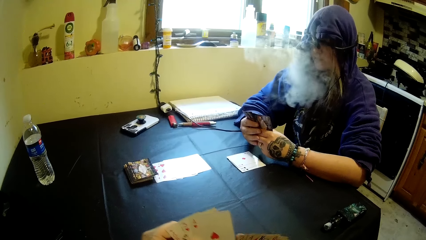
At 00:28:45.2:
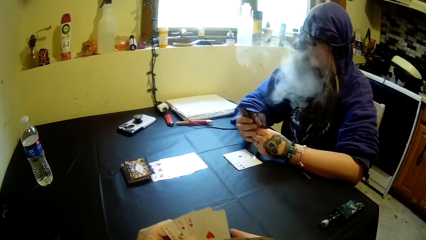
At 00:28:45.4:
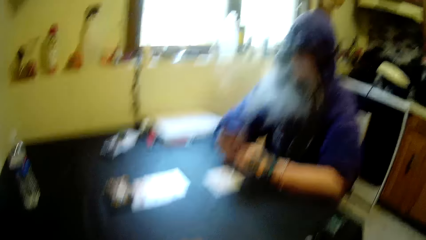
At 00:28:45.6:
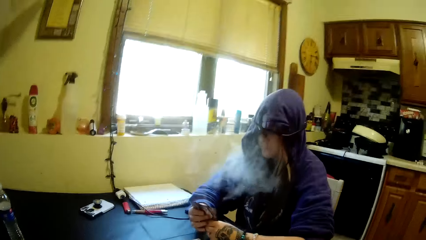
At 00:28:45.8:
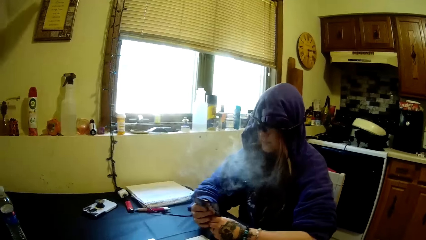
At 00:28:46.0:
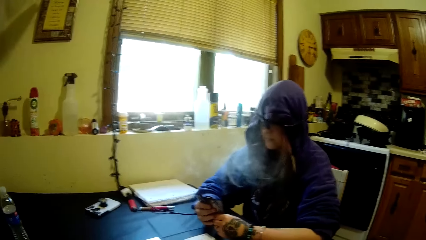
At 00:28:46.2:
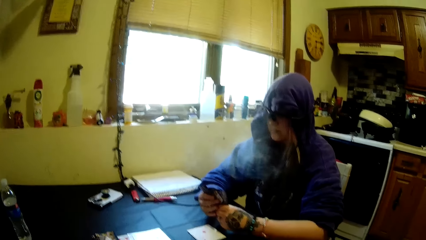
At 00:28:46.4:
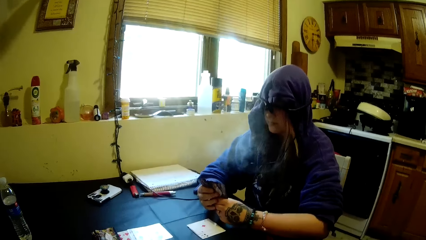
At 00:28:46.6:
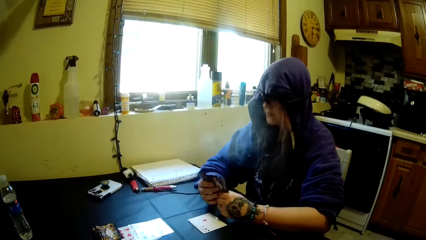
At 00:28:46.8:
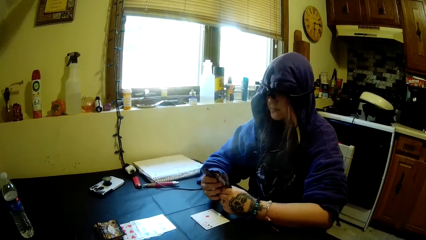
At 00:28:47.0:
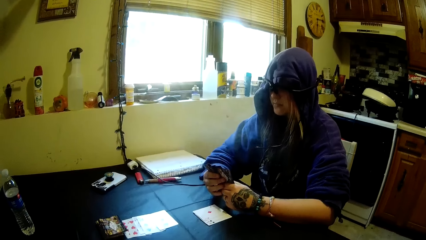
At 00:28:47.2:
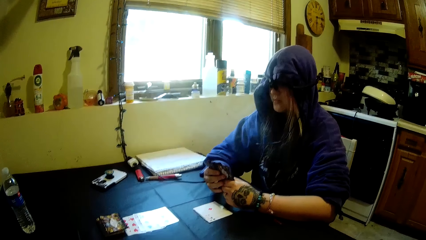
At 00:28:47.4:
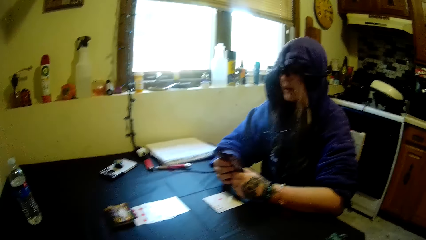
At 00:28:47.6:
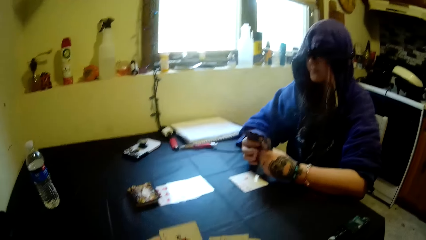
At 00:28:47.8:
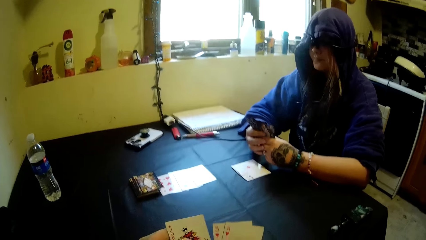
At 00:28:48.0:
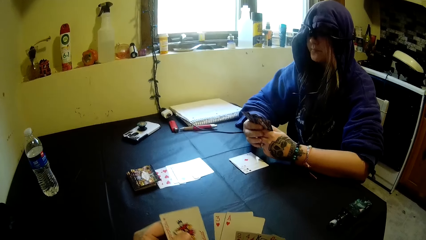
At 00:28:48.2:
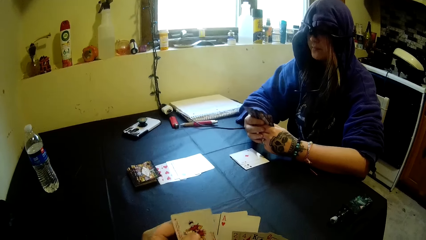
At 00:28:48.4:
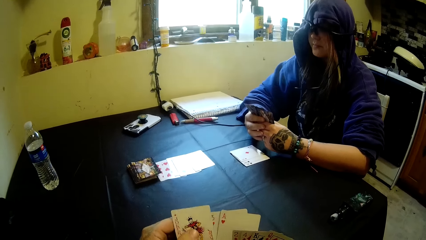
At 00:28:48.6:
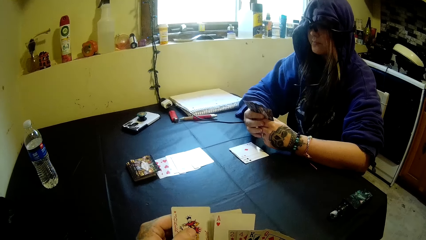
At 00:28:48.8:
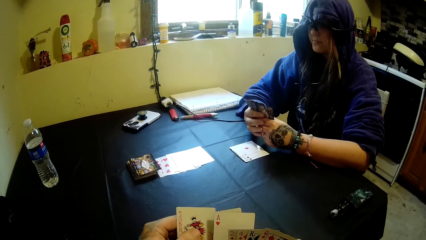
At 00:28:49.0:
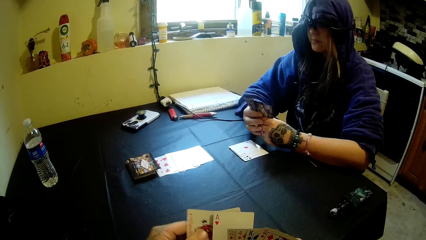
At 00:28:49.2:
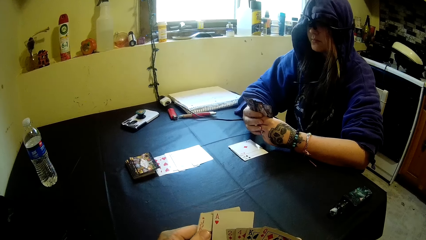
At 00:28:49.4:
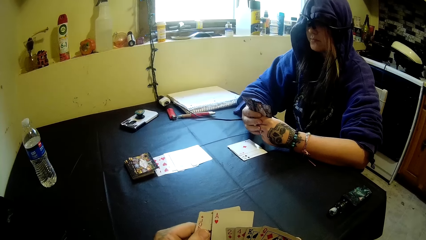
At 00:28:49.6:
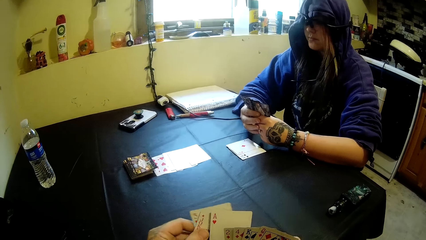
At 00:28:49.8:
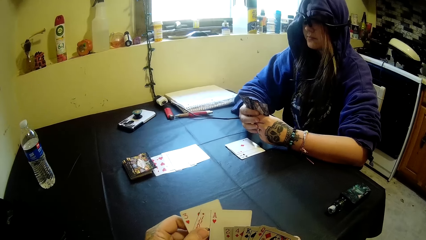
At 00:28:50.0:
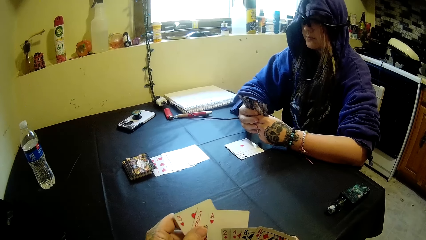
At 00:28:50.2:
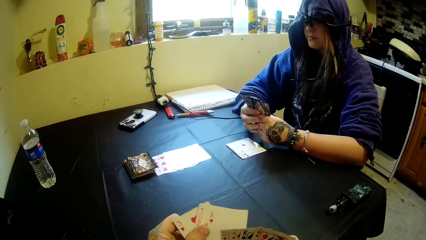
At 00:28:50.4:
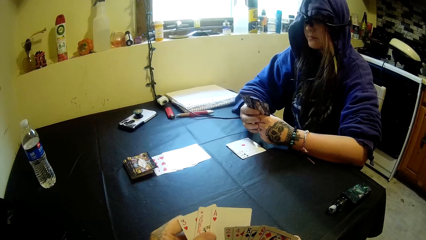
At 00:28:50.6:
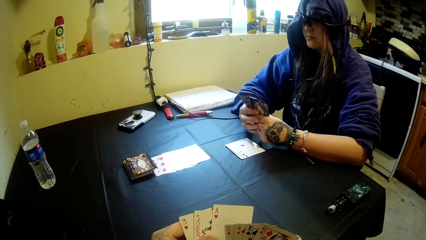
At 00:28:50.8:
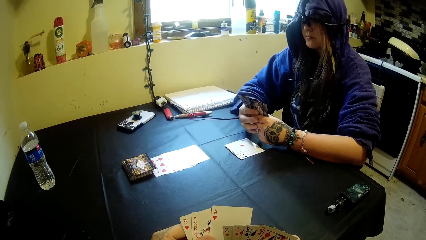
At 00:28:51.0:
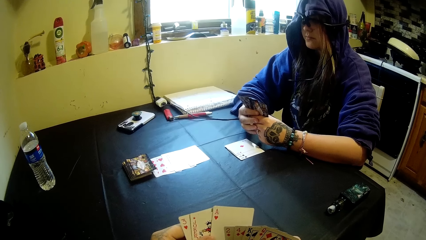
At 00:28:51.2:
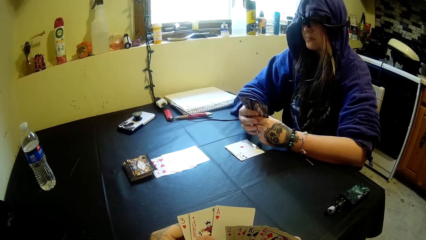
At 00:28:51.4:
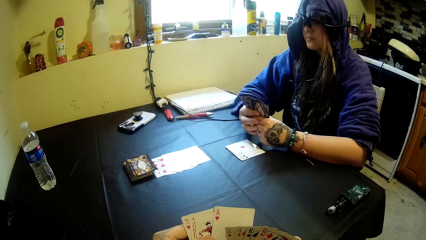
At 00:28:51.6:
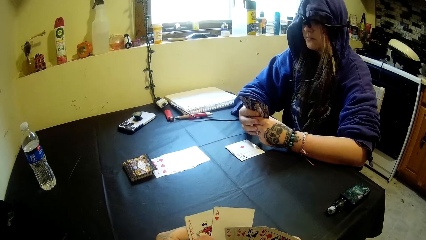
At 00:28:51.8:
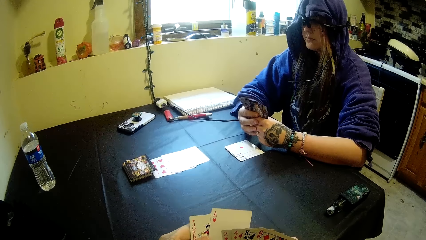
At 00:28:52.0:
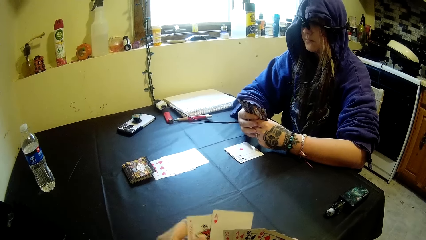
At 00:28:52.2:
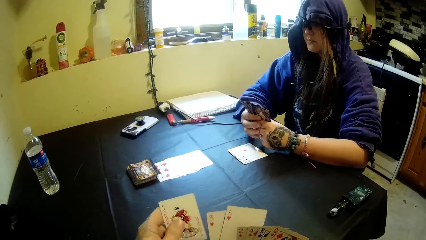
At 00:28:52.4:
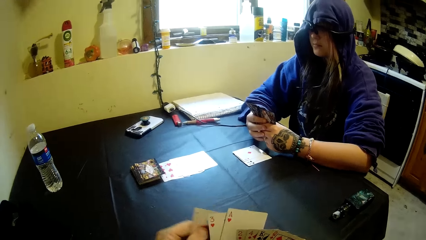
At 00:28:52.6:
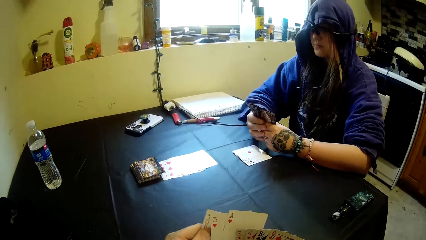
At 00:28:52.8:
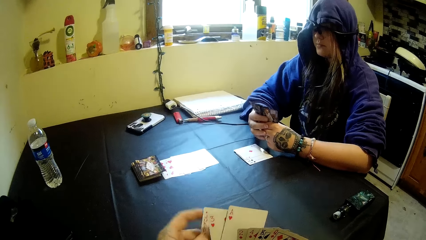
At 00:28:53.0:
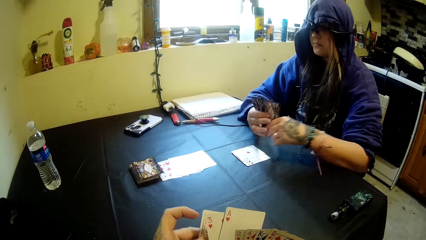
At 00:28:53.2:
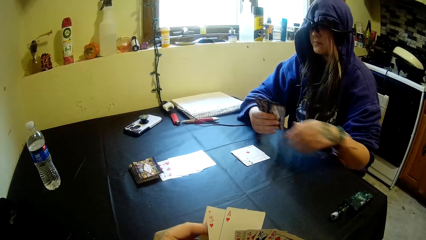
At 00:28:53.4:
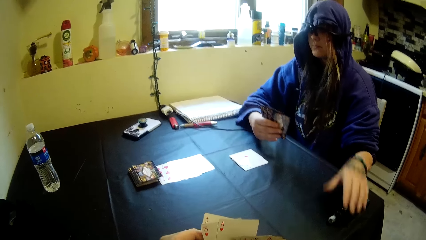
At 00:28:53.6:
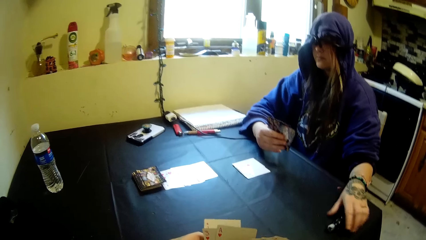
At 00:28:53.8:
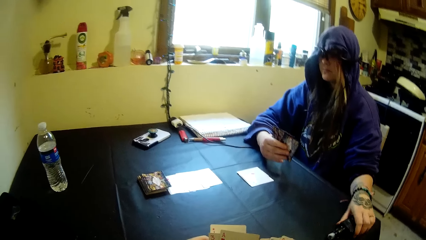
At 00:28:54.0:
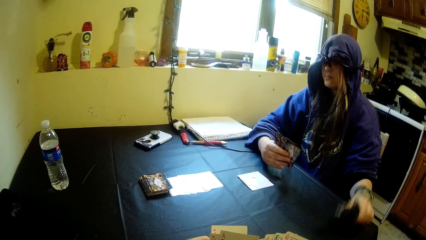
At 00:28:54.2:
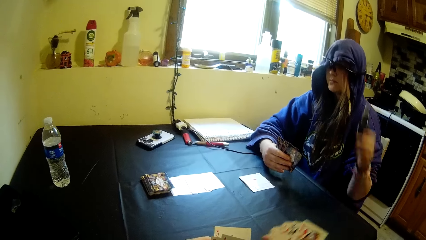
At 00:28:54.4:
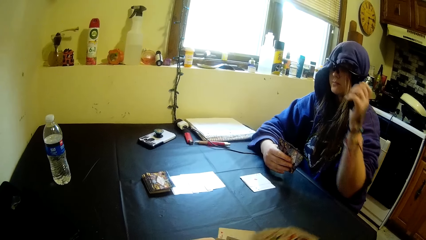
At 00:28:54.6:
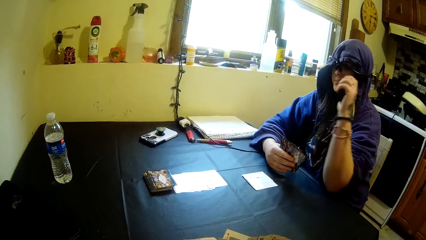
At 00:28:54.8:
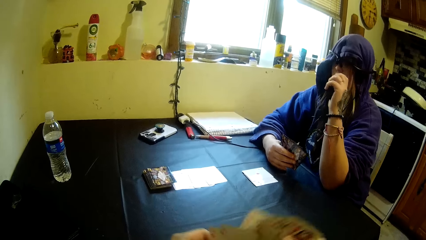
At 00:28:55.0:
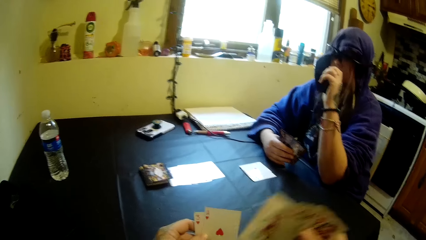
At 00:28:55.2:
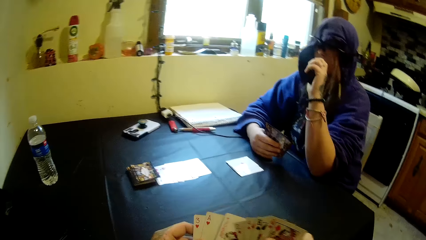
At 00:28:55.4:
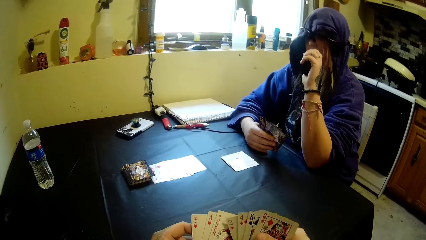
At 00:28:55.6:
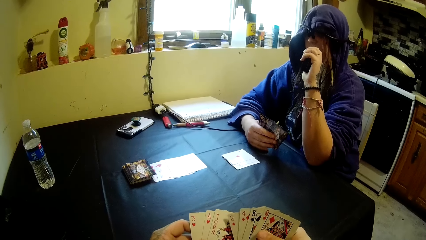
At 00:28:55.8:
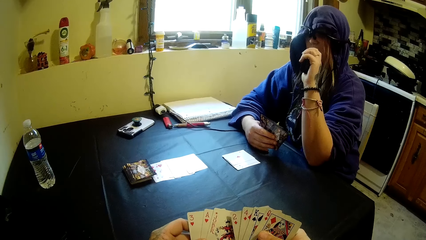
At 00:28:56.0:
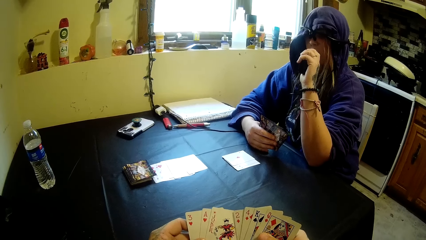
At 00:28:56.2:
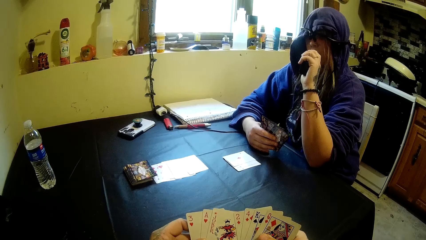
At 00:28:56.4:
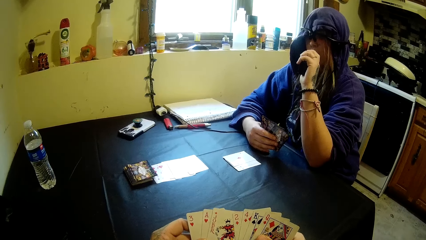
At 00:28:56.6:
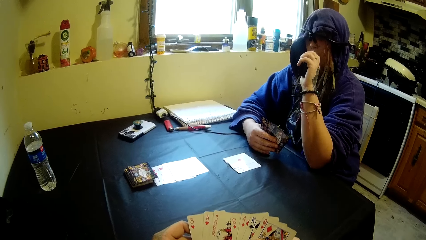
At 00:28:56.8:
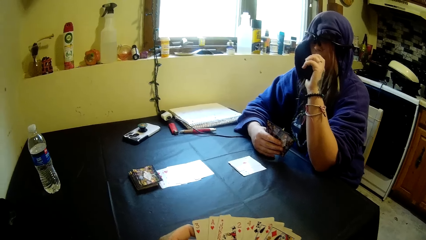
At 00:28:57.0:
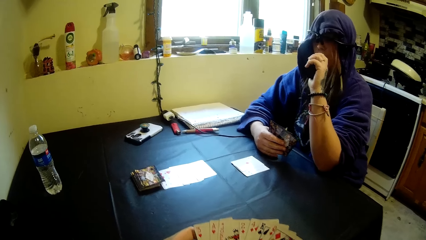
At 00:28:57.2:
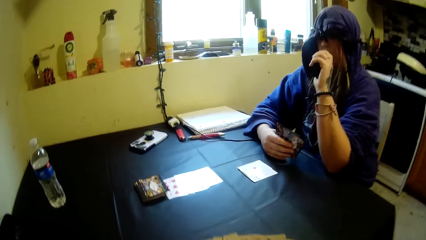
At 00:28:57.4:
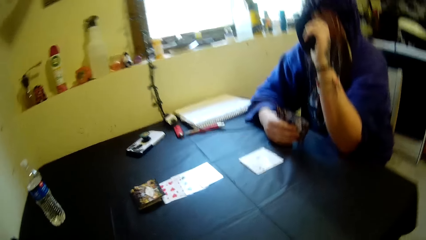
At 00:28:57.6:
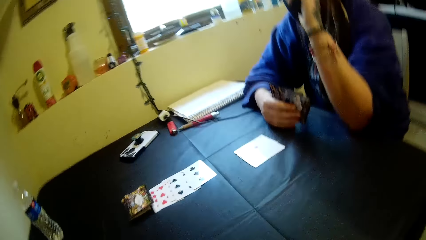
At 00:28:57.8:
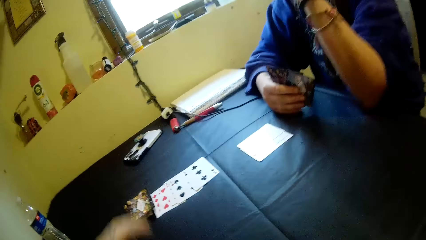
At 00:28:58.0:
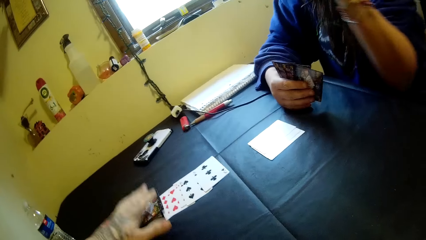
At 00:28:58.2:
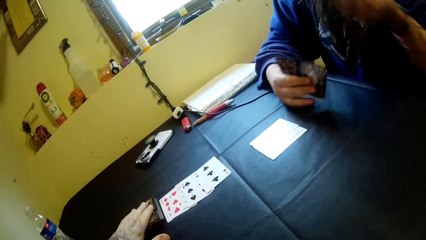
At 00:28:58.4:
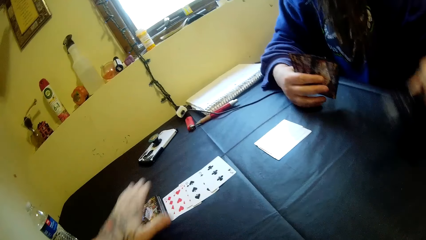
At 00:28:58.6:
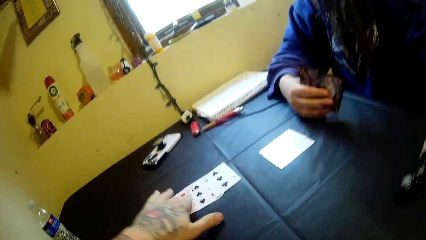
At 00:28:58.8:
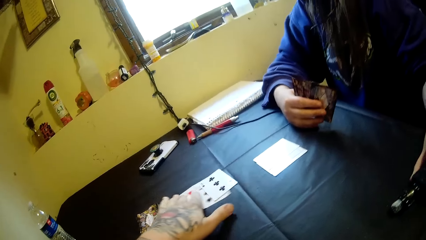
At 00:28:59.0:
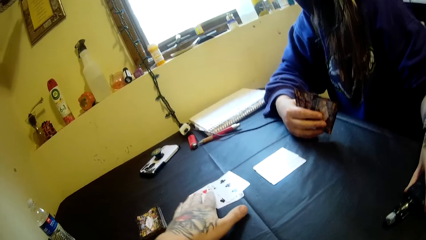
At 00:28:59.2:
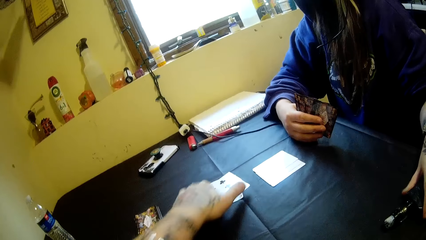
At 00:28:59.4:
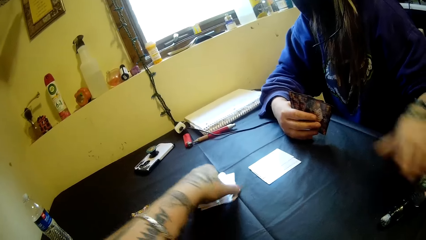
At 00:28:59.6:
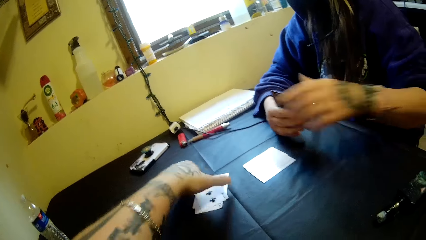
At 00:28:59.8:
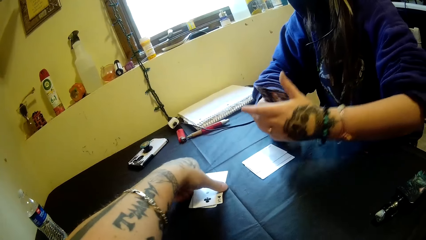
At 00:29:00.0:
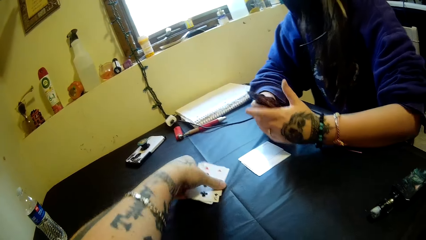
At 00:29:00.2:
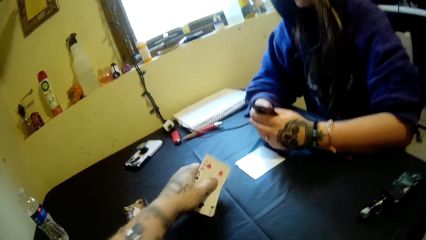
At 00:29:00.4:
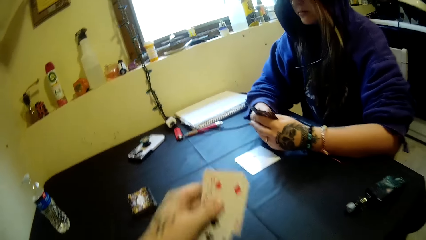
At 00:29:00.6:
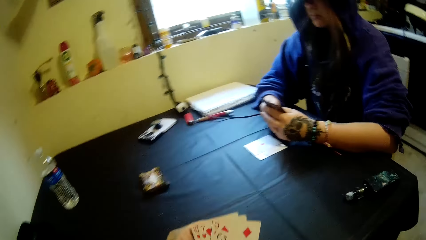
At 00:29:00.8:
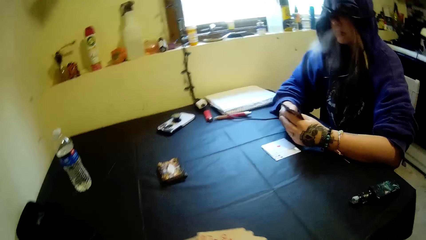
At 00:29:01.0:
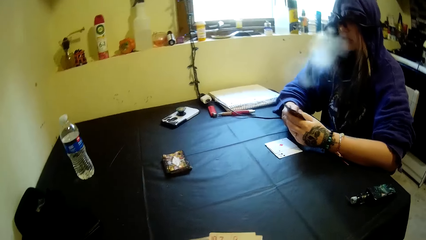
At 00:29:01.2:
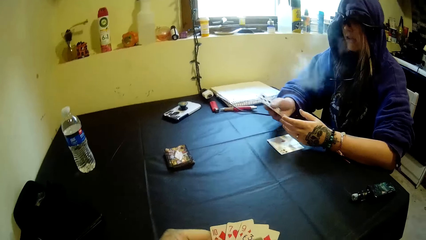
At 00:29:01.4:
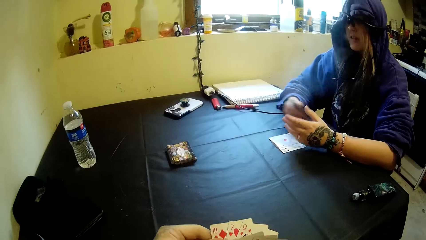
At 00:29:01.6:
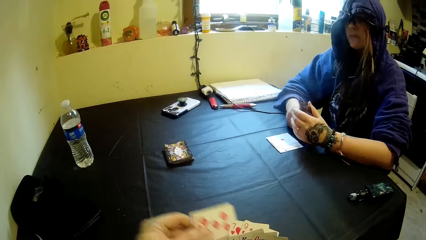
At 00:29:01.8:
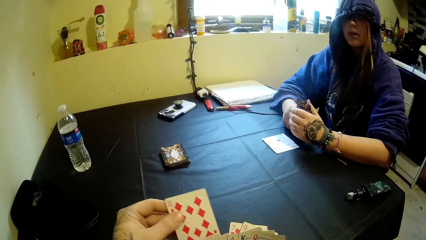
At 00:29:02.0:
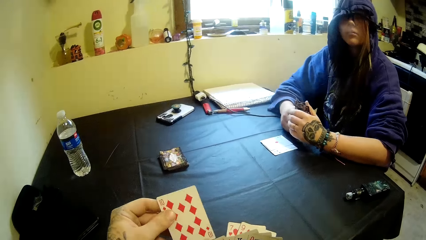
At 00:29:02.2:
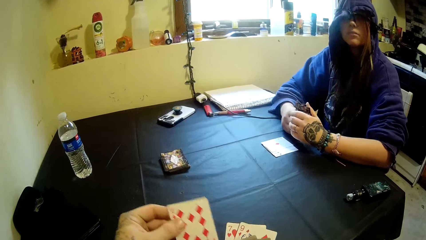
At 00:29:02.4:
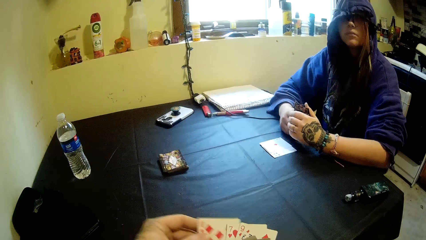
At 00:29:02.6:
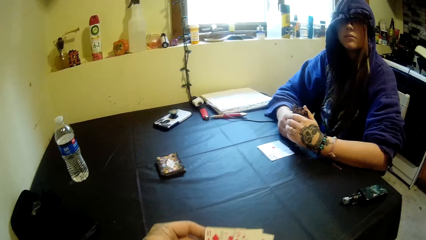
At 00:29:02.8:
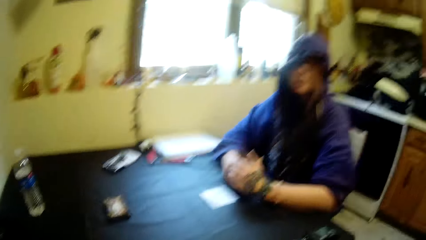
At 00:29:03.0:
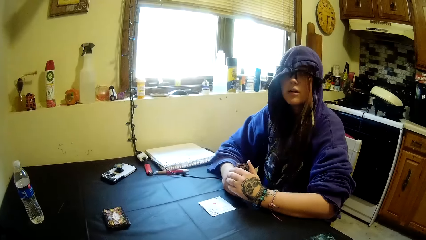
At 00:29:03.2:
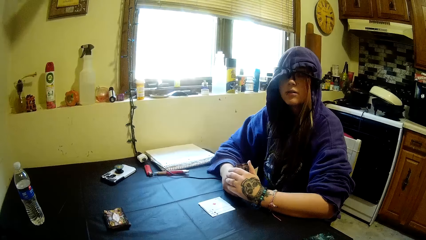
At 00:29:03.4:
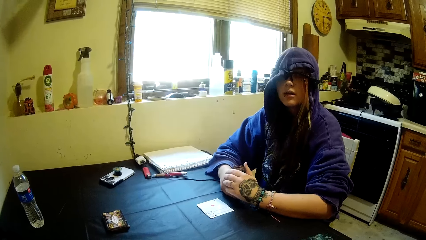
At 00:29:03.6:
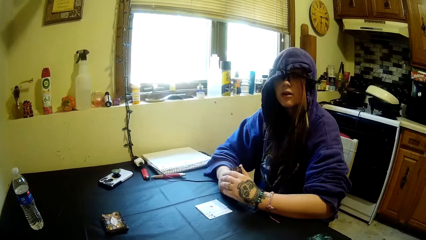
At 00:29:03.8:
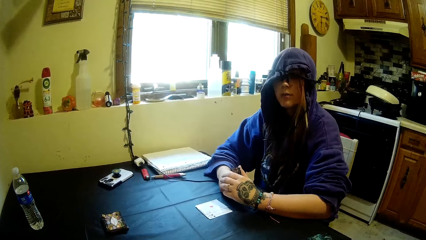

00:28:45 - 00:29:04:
The camera wearer arranges the cards. A woman picks up the portable bottle of shisha or vapourizer from the table with her left hand. She puts the portable bottle of shisha into her mouth and smokes the vapourizer. She drops the portable bottle of shisha on the table with her left hand. The camera wearer touches a card on the table with his left hand. He moves the cards on the table with his left hand. He picks up the cards from the table with his left hand. He arranges the cards. He shuffles the cards in his hands.
